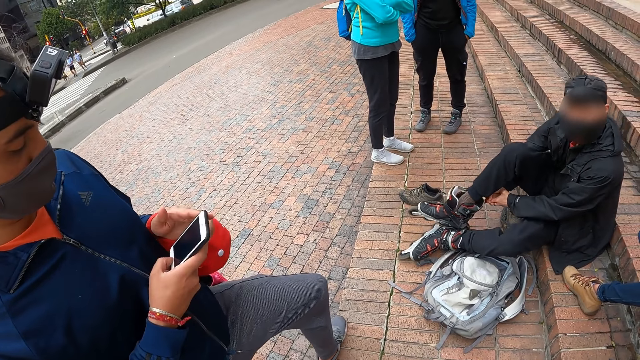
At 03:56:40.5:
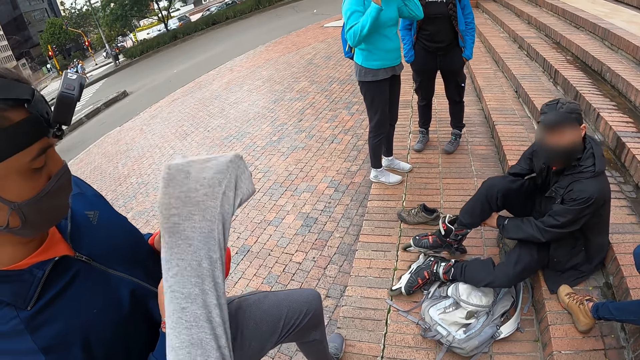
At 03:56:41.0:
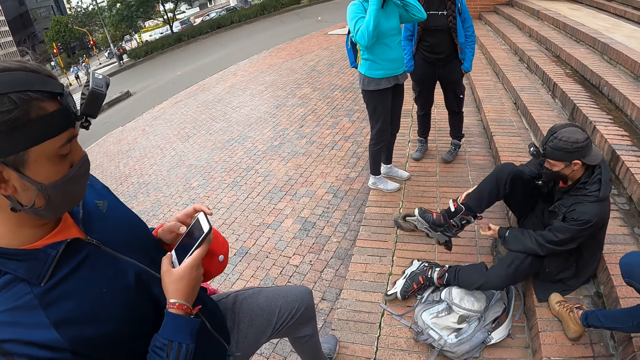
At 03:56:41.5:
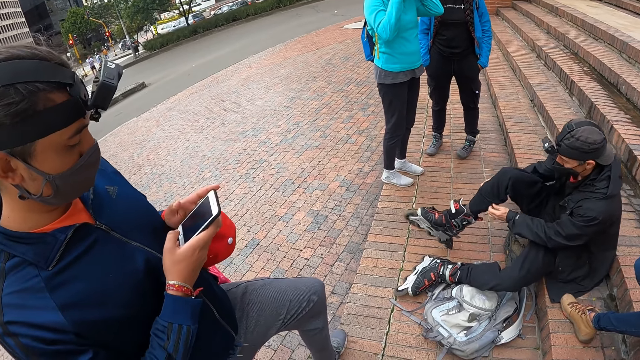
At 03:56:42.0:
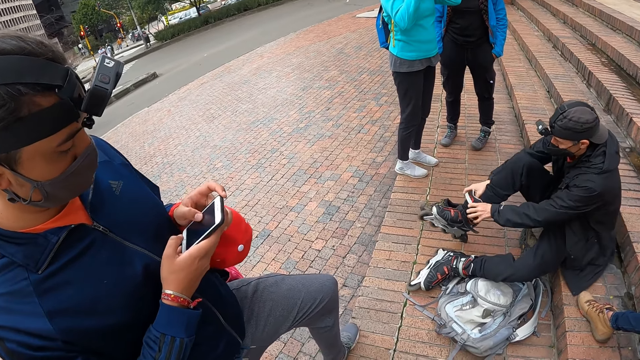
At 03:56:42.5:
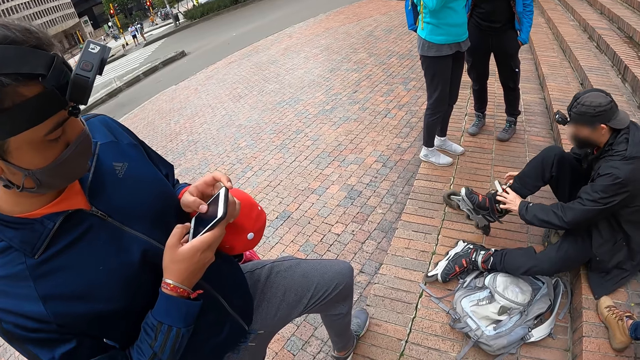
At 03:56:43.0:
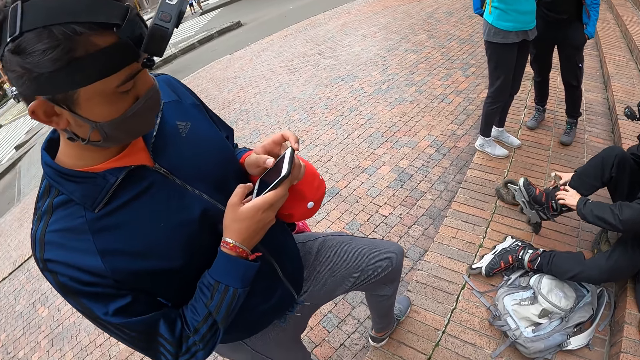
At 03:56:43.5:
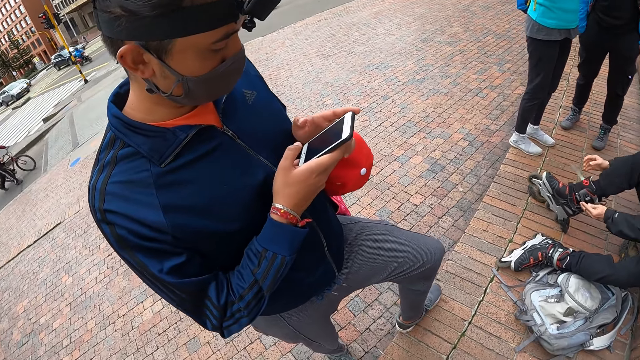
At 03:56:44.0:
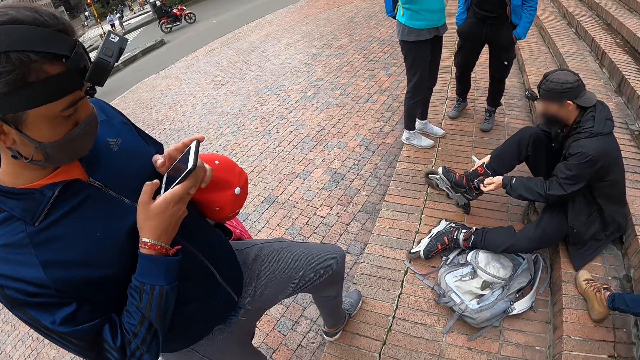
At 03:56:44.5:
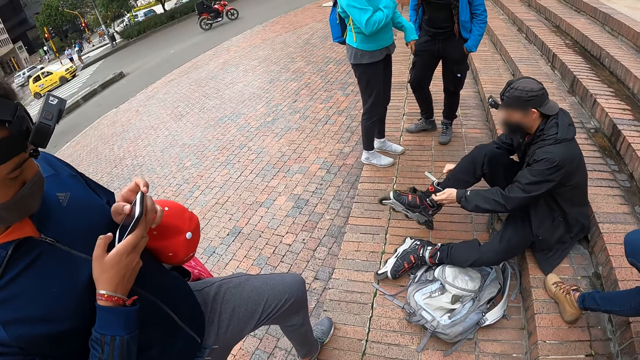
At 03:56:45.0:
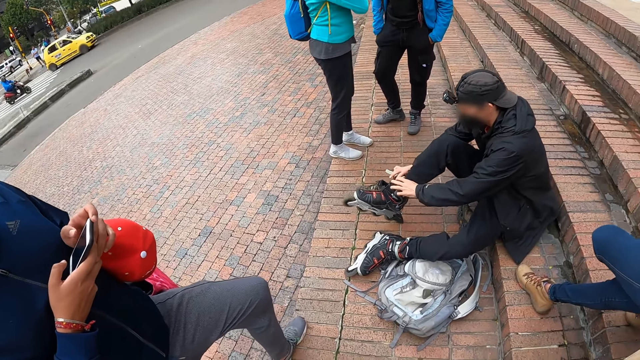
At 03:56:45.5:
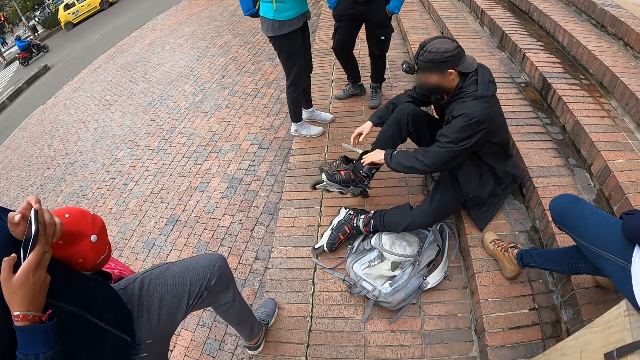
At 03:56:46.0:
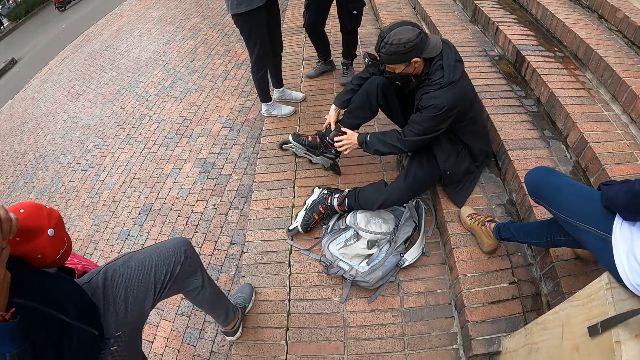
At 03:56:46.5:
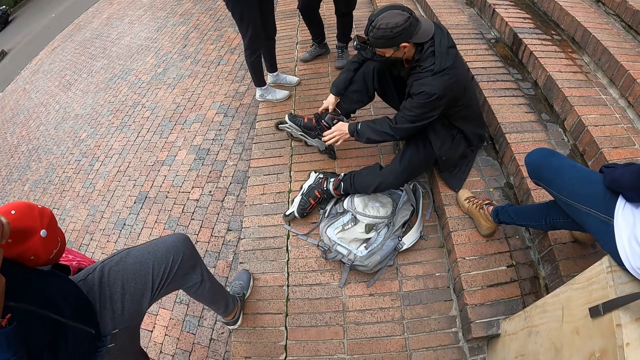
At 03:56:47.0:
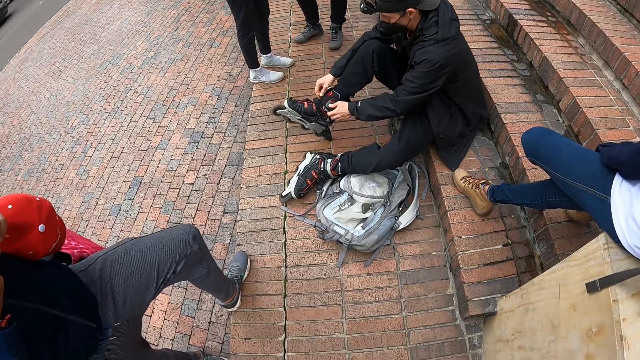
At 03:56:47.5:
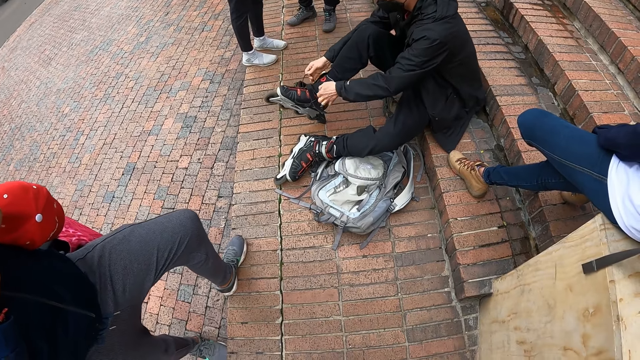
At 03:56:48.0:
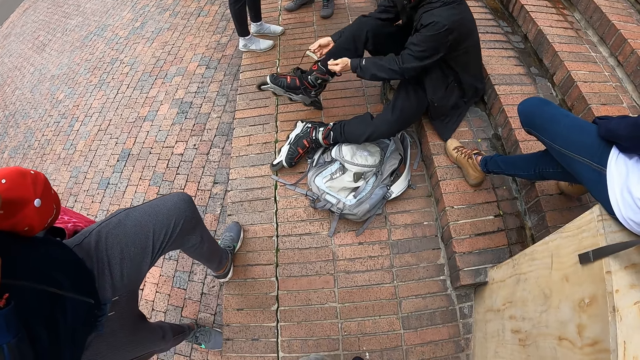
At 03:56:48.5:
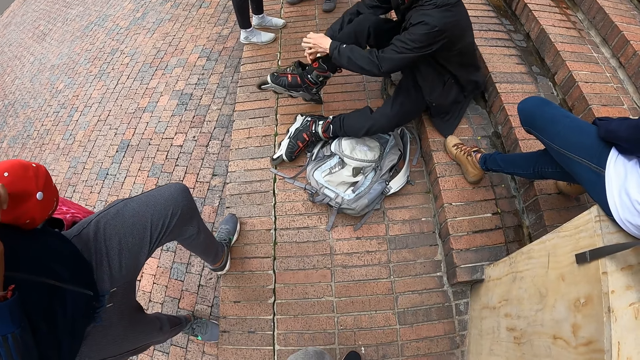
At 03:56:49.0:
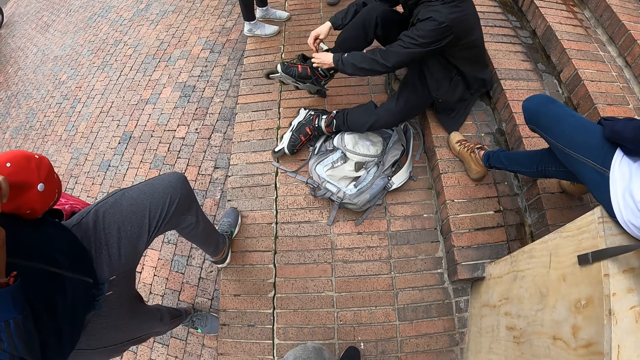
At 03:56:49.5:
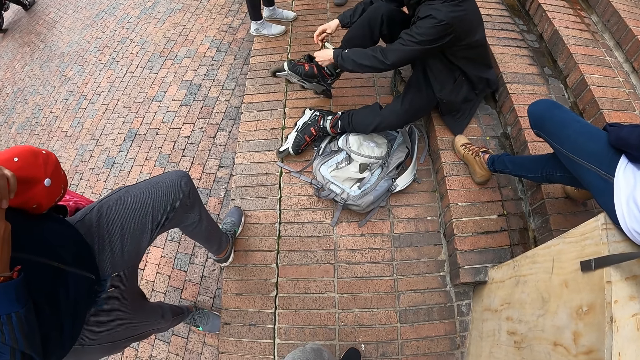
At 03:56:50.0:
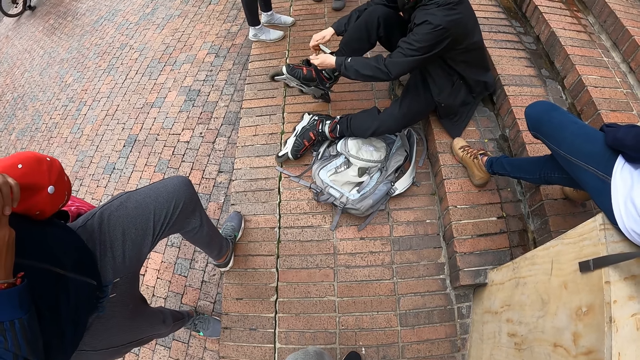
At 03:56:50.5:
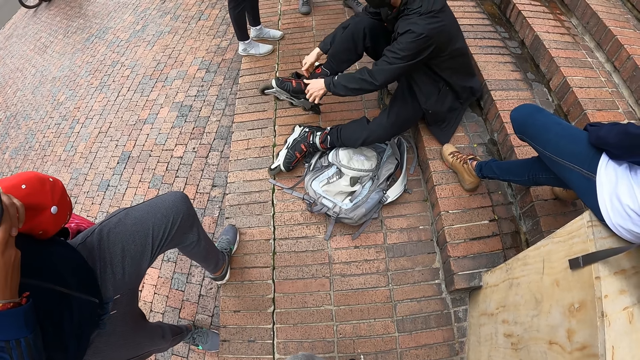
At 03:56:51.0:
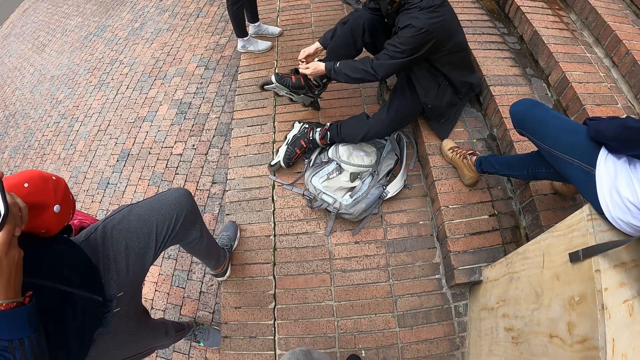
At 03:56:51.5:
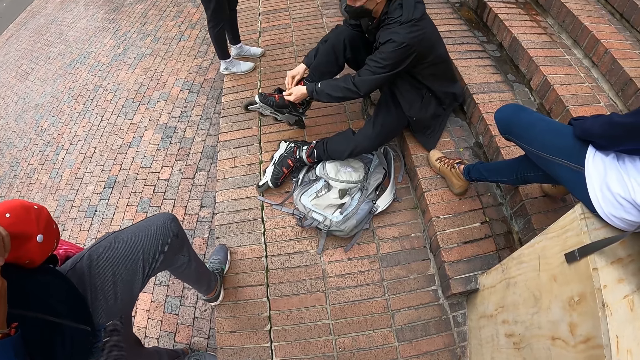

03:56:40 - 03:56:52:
A man uses a phone. The camera wearer lifts a hand. The man laces the skating shoe on his right leg with both hands.

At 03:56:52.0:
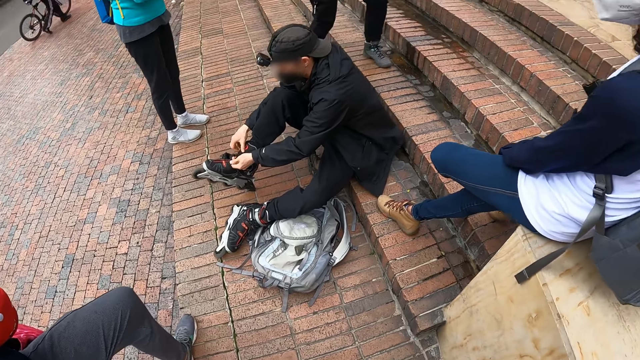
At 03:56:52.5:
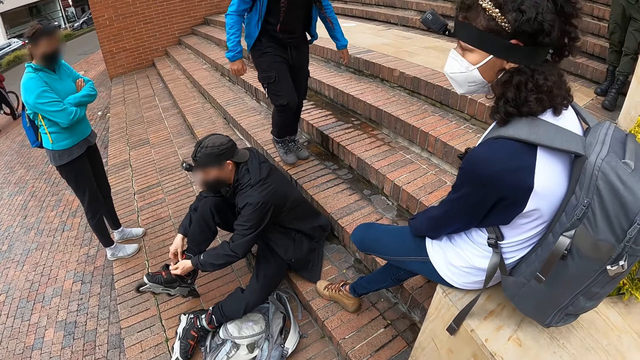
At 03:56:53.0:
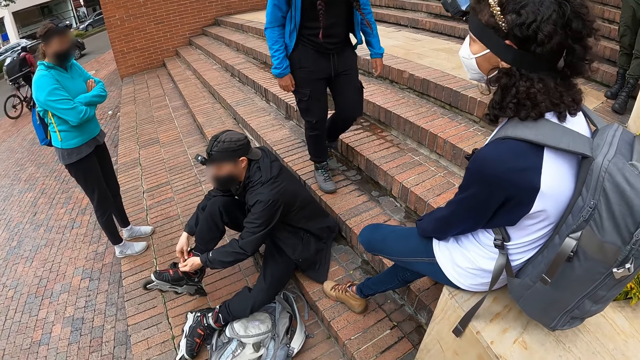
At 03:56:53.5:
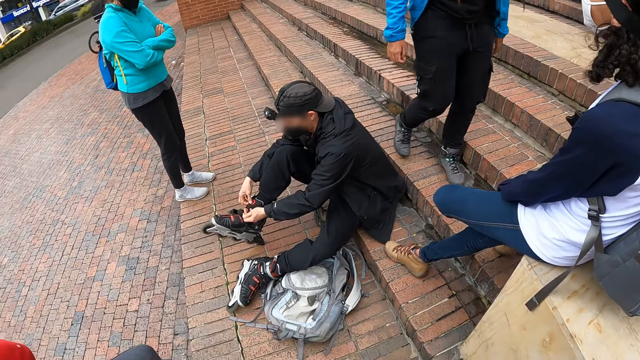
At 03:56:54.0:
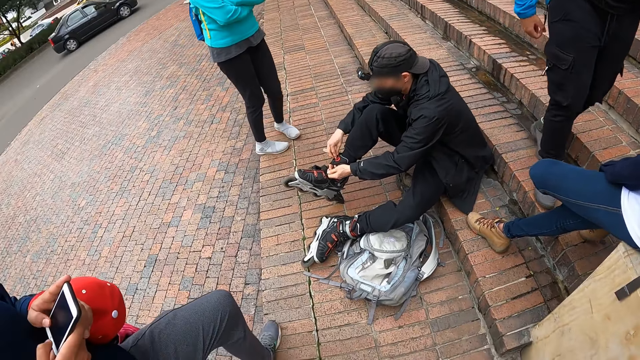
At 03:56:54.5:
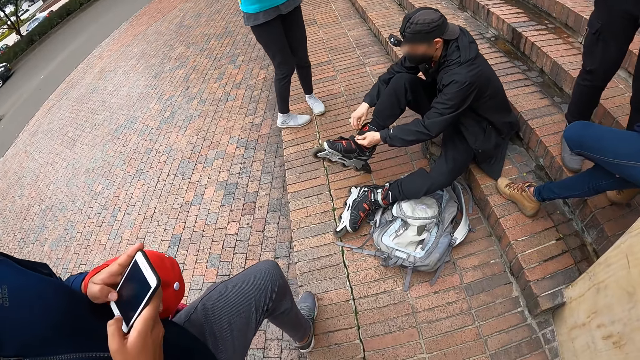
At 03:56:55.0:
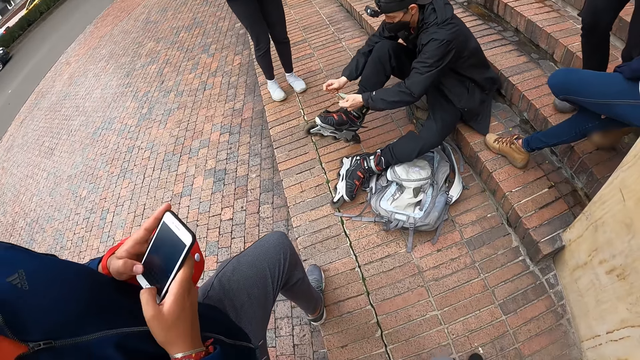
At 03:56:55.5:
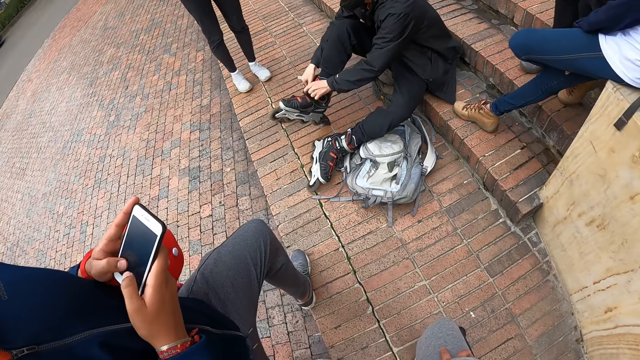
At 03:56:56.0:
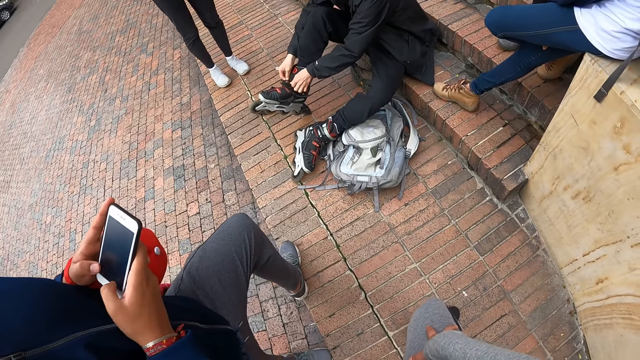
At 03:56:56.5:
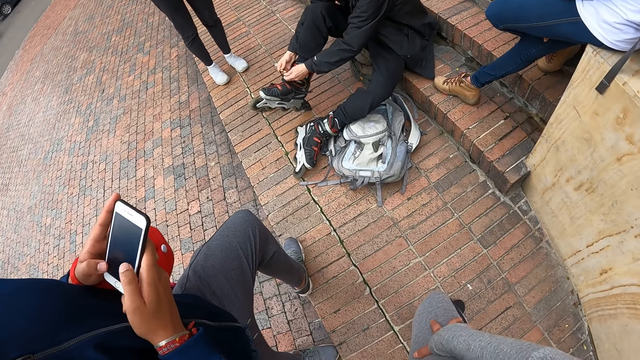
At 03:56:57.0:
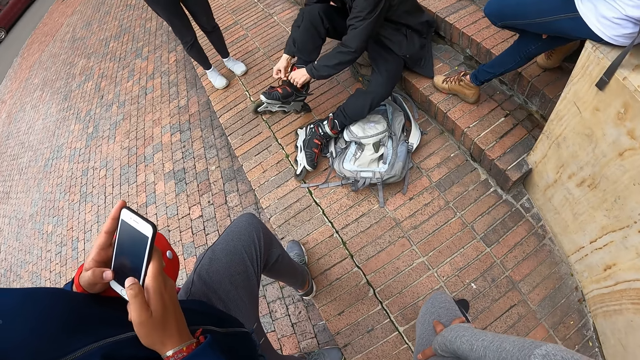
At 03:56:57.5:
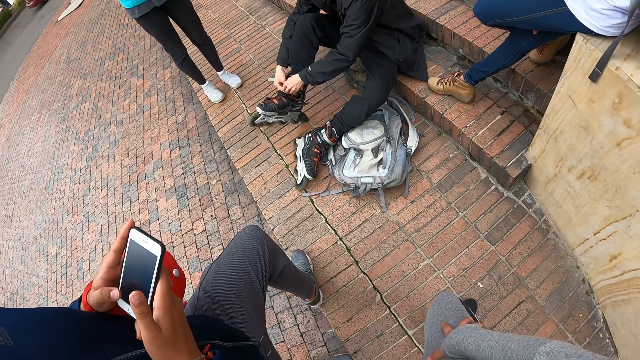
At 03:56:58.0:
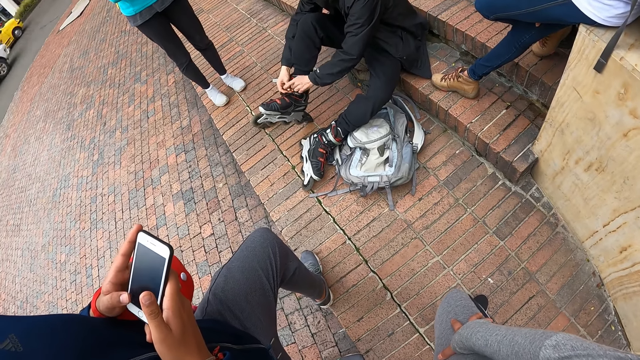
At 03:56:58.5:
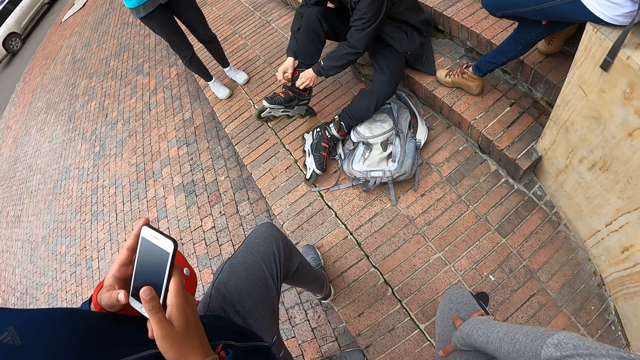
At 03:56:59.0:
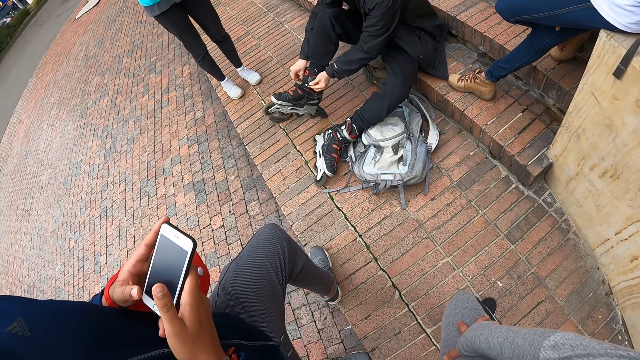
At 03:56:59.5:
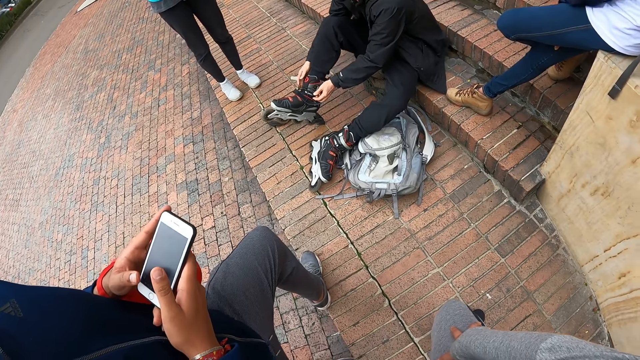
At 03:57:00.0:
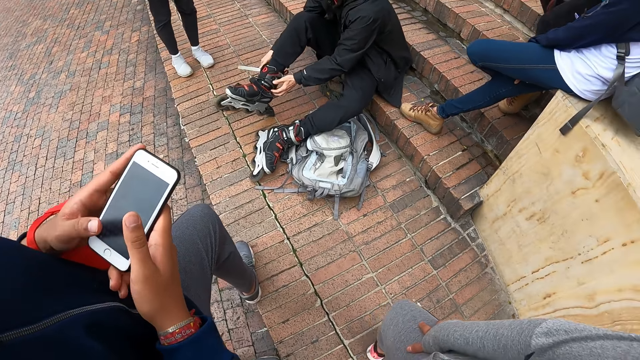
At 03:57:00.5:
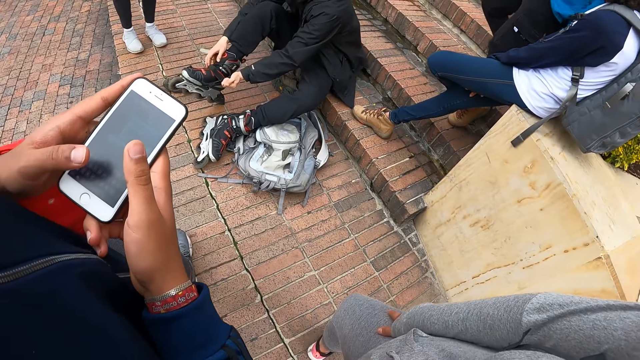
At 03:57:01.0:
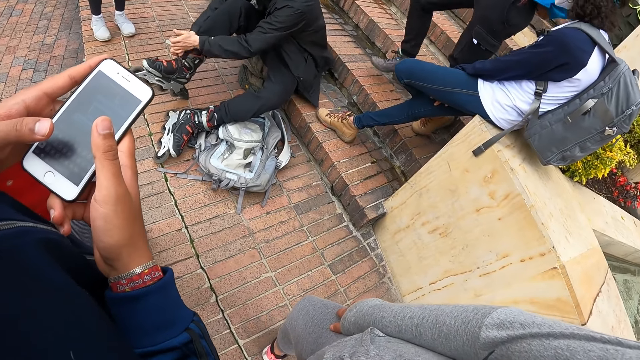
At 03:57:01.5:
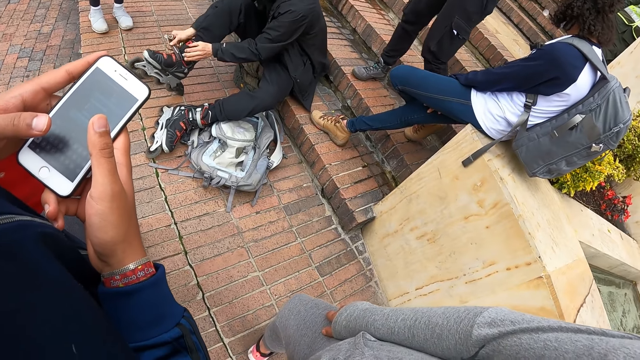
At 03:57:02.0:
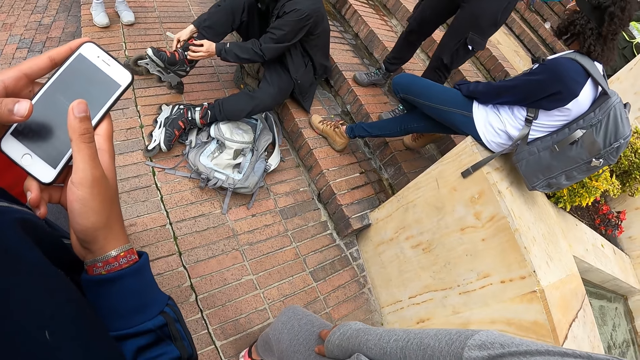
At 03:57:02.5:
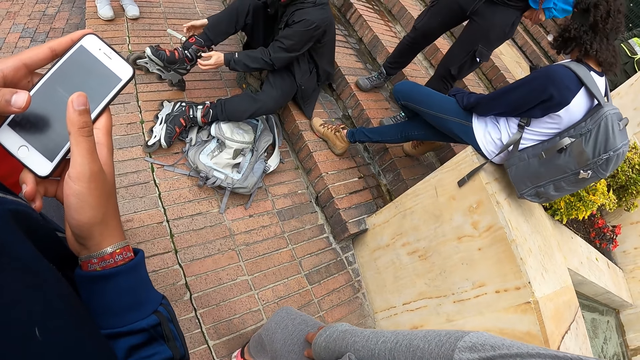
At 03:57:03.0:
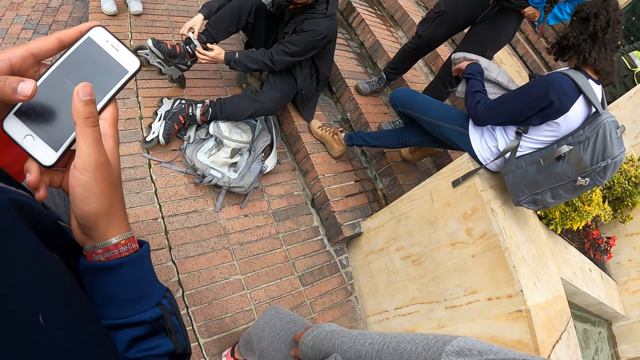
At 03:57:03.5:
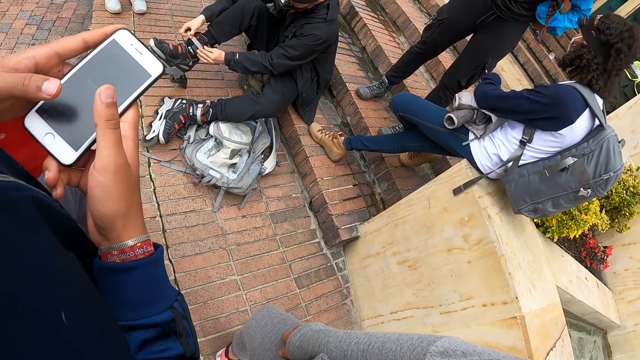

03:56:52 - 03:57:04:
A man operates the phone with both hands. The camera wearer looks at the man's phone.
